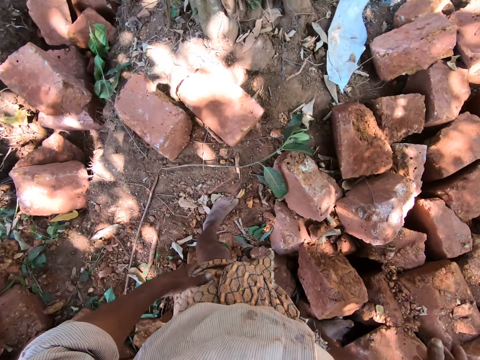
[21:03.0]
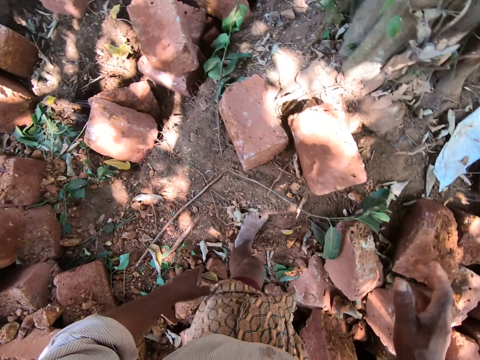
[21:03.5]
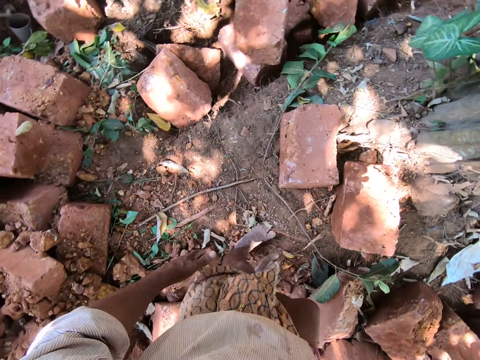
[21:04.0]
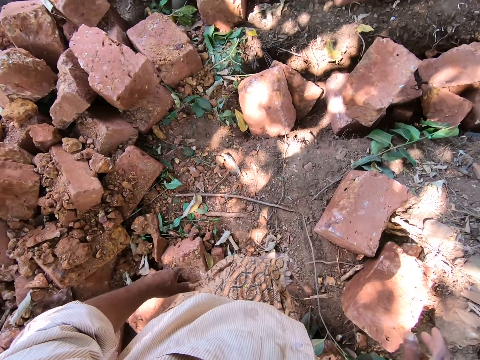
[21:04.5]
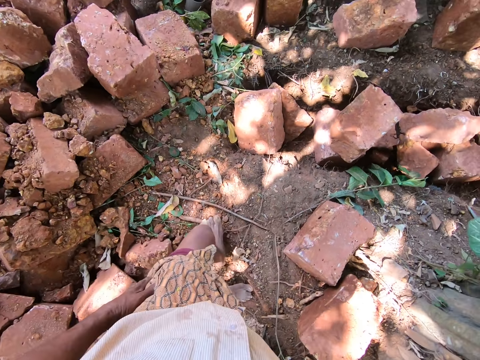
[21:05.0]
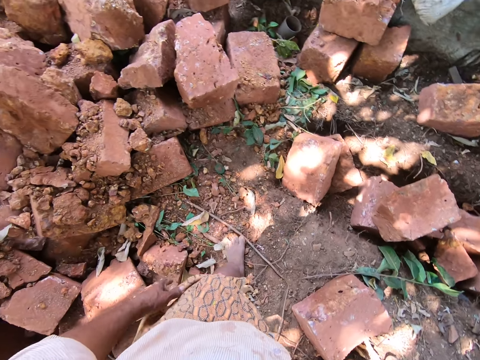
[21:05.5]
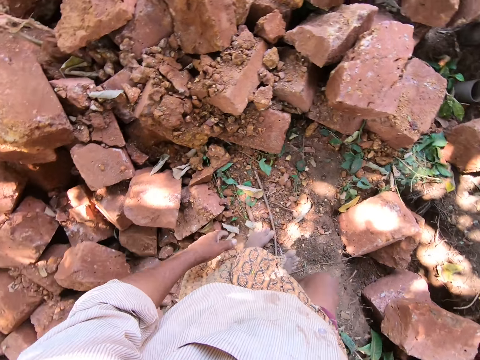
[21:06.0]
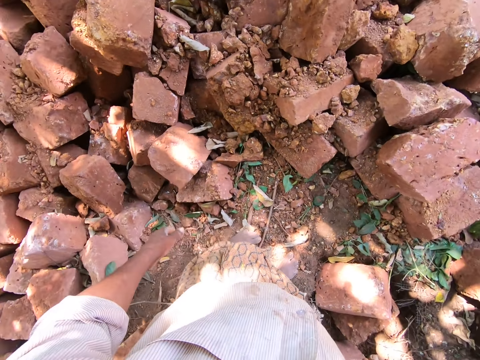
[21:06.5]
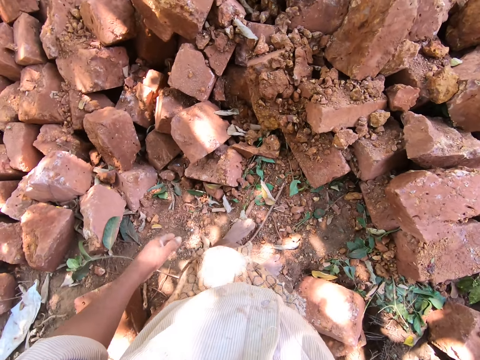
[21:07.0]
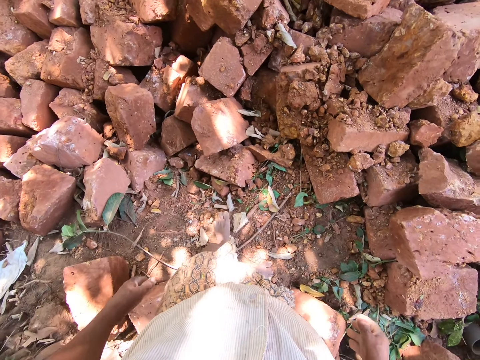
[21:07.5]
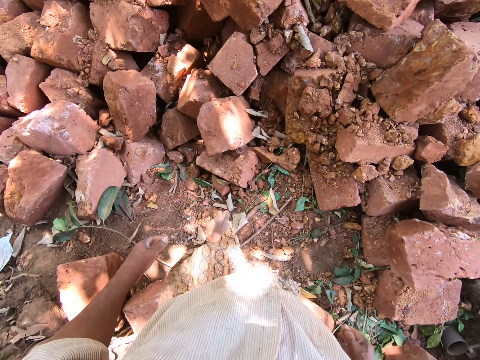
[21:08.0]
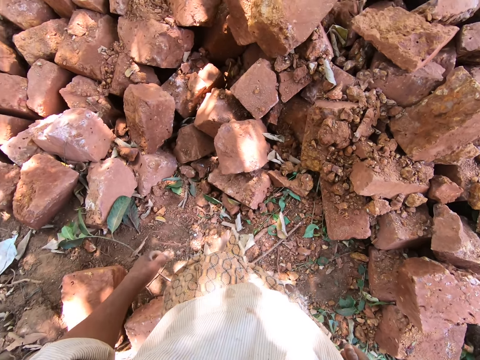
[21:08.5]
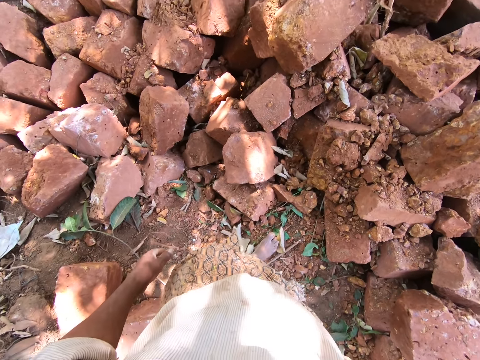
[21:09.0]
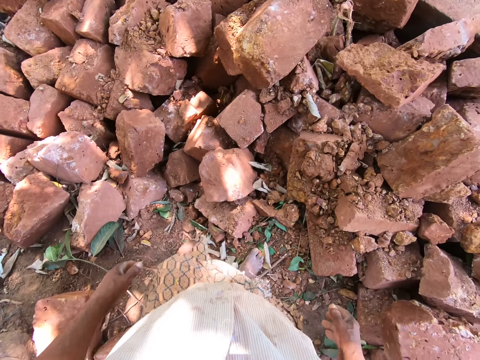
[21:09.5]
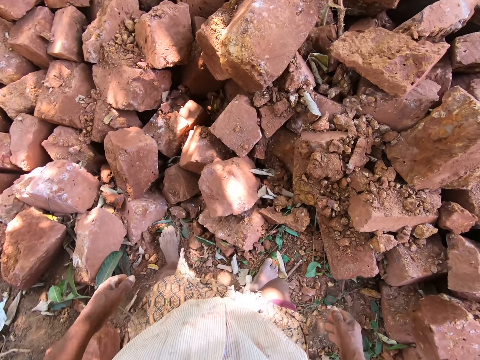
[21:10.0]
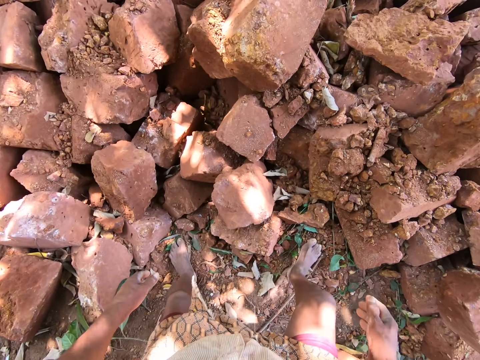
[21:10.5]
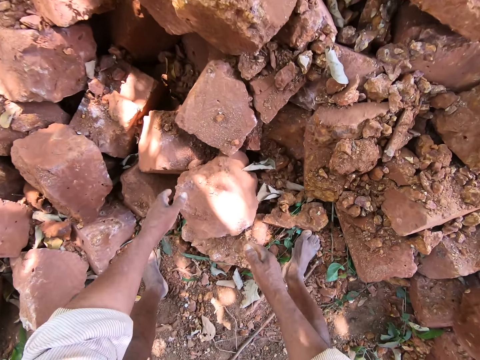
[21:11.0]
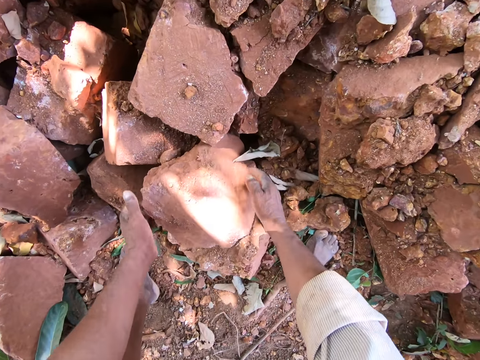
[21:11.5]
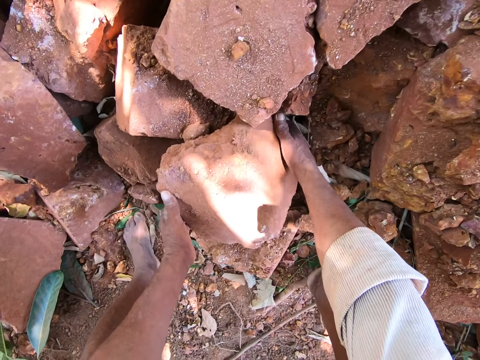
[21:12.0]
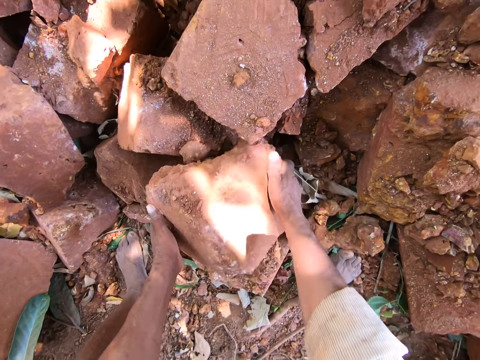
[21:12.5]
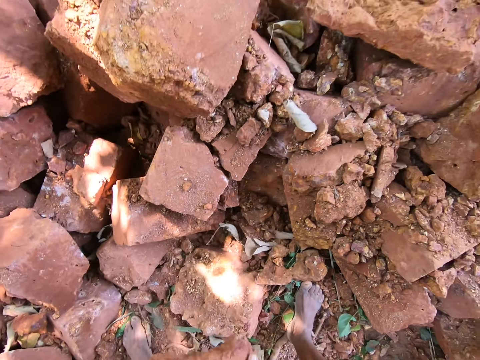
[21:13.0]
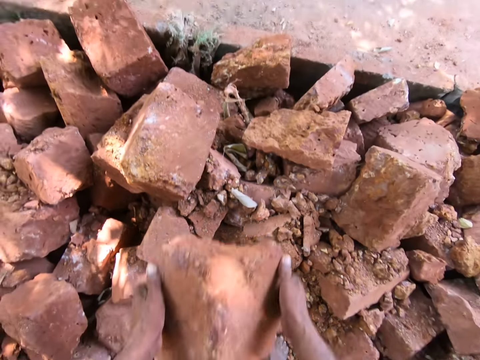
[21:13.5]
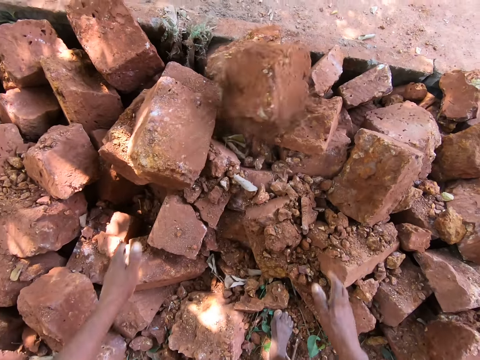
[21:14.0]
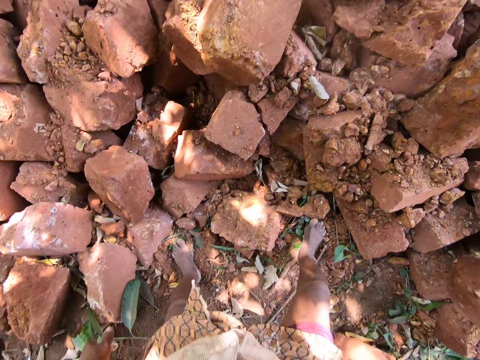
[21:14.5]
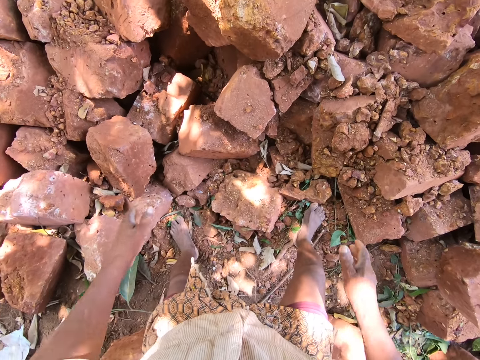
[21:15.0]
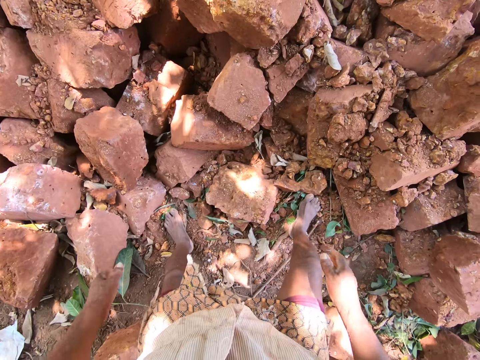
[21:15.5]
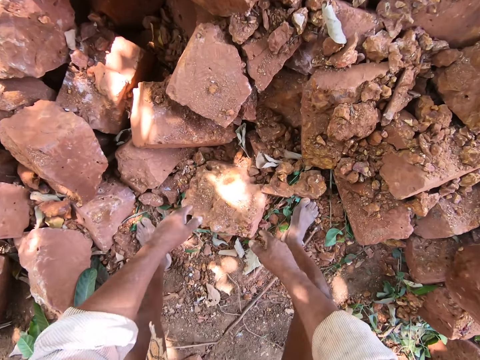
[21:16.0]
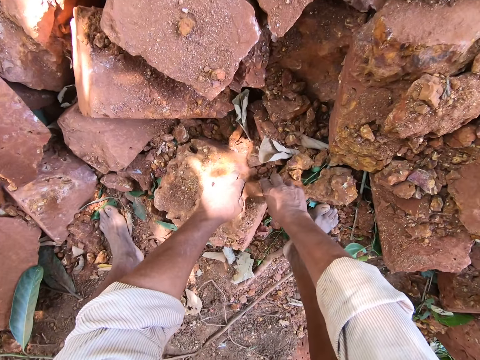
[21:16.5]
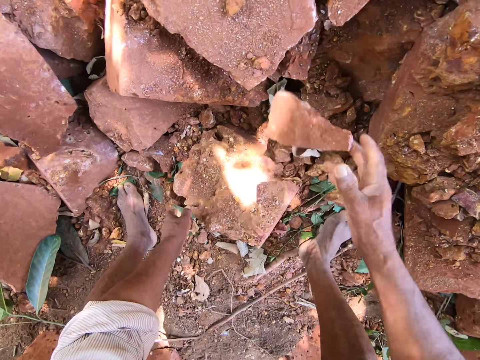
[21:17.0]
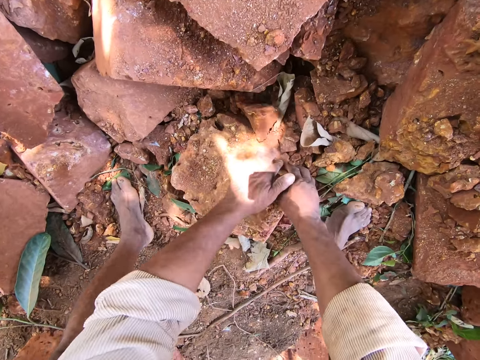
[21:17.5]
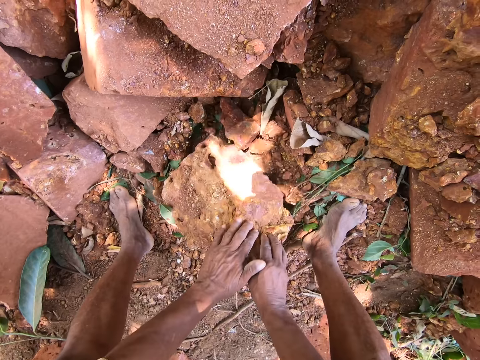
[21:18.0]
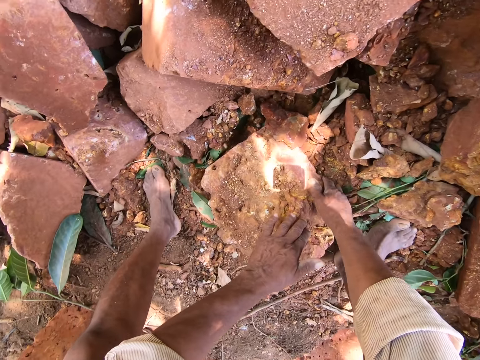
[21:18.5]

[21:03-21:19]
The camera wearer picks up a mud brick from the pile of mud bricks with both hands. He carries the brick. He tosses the mud brick on the pile of mud bricks with both hands. He looks around. He picks up a piece of a mud brick from the pile of mud bricks with his right hand. He carries the brick with his right hand. He tosses the piece of the mud brick on the pile of mud bricks with his right hand. He shifts a mud brick with both hands.

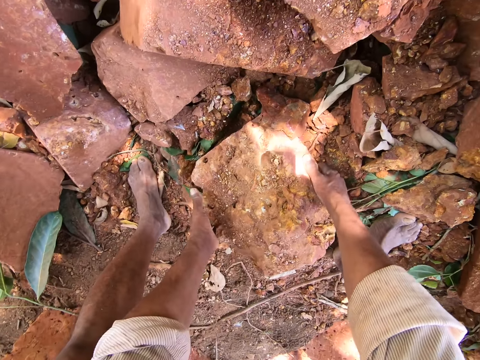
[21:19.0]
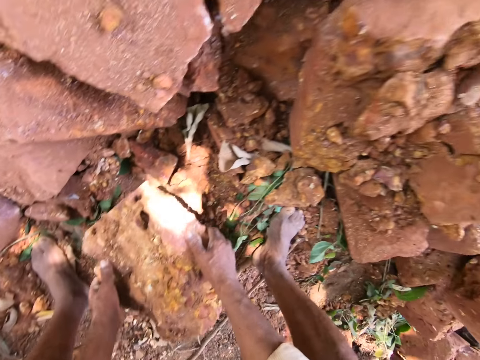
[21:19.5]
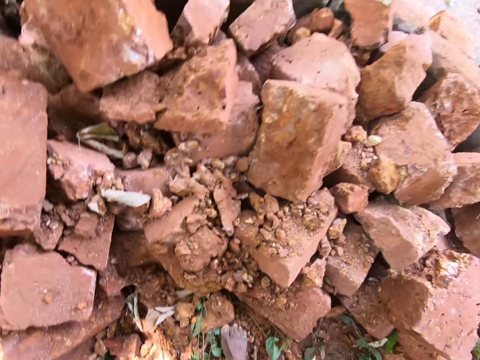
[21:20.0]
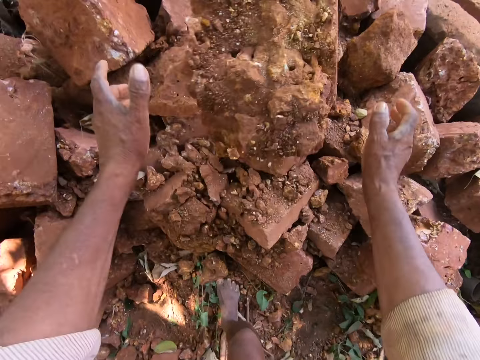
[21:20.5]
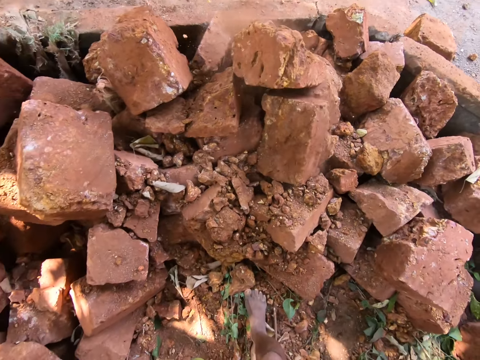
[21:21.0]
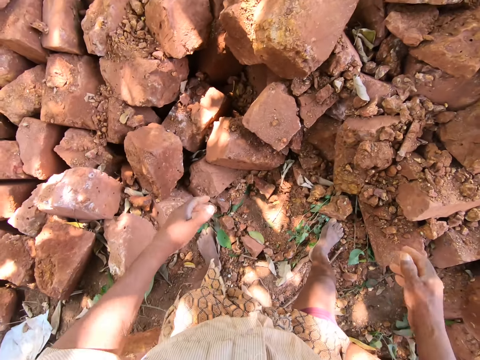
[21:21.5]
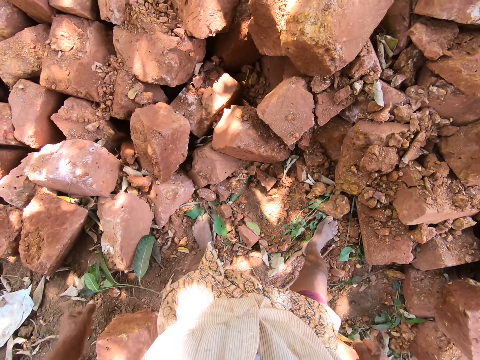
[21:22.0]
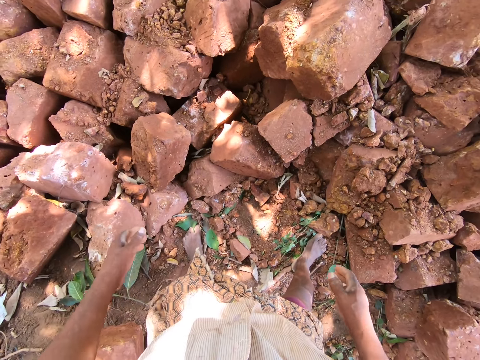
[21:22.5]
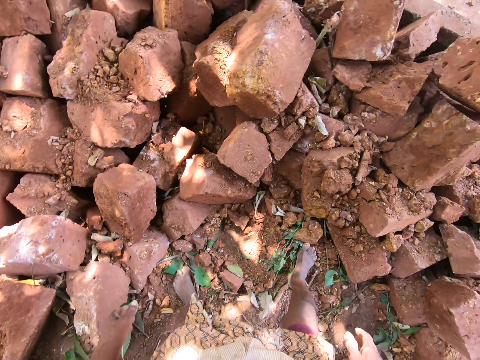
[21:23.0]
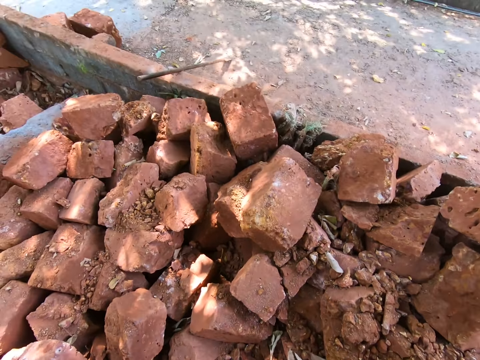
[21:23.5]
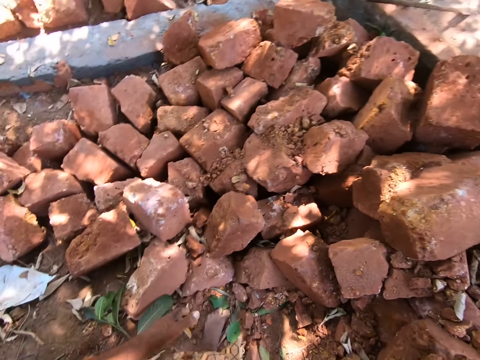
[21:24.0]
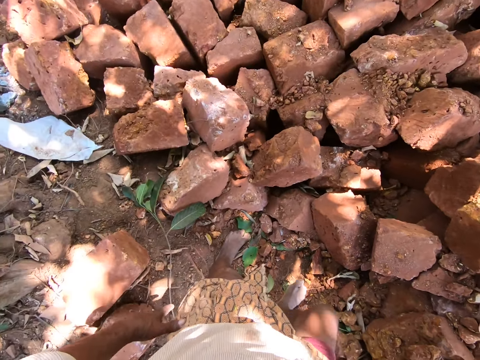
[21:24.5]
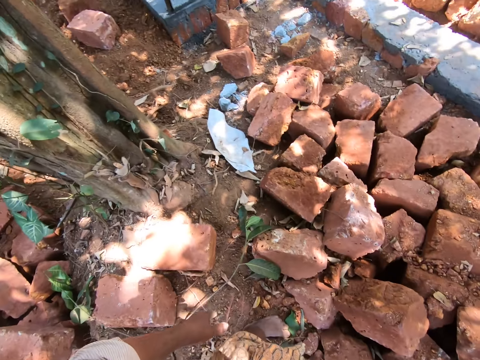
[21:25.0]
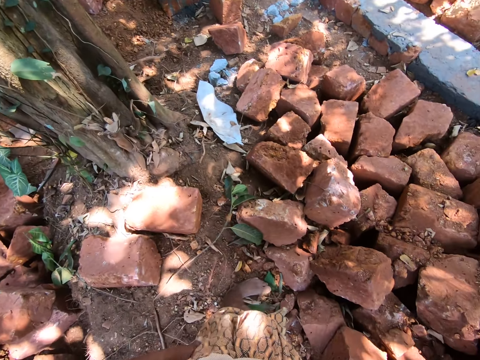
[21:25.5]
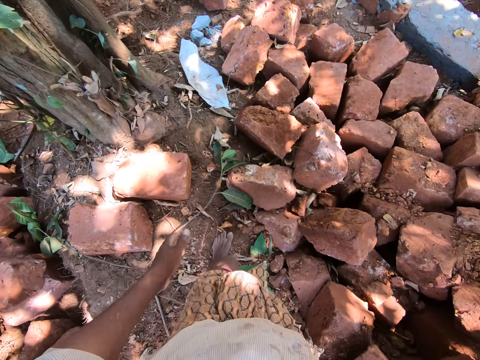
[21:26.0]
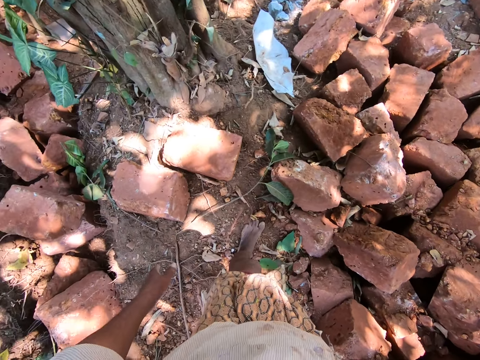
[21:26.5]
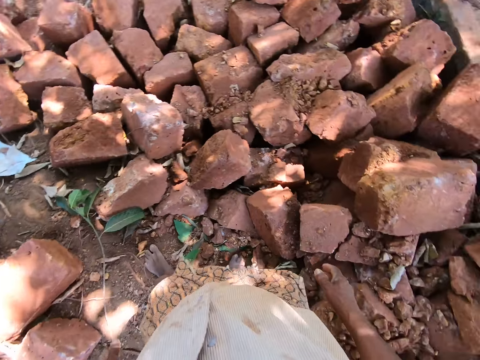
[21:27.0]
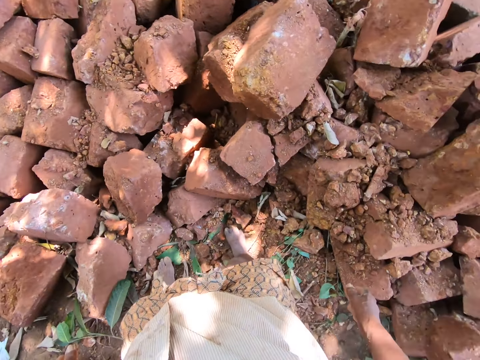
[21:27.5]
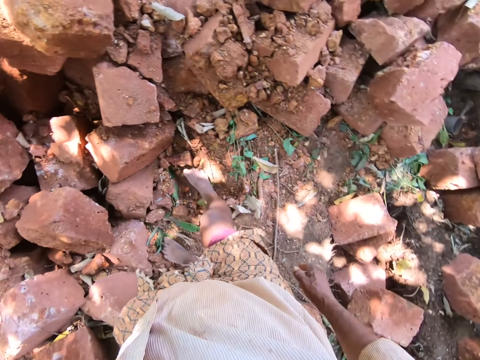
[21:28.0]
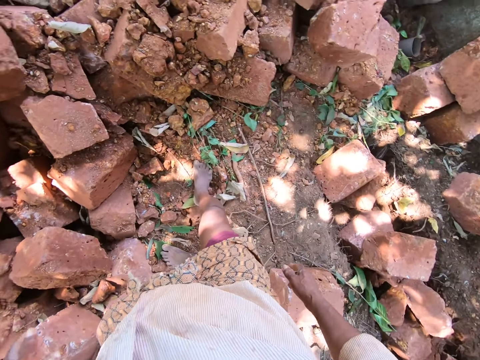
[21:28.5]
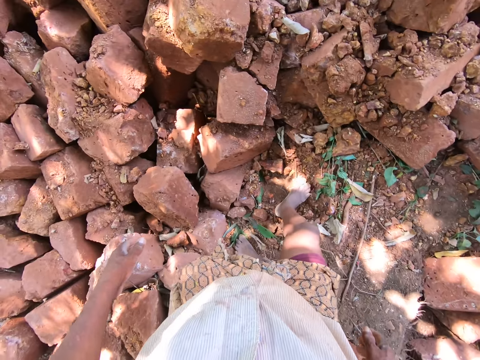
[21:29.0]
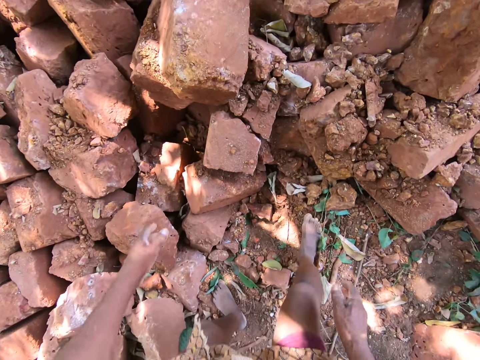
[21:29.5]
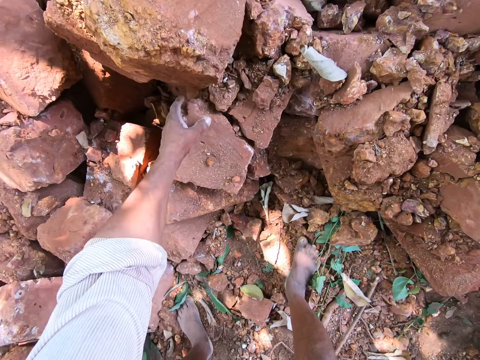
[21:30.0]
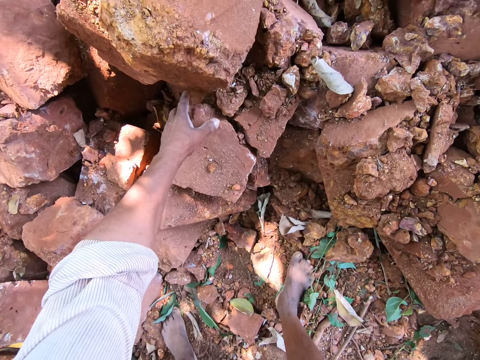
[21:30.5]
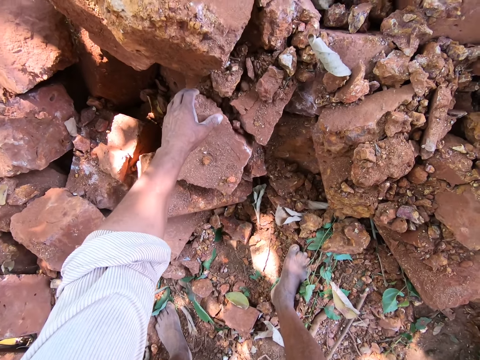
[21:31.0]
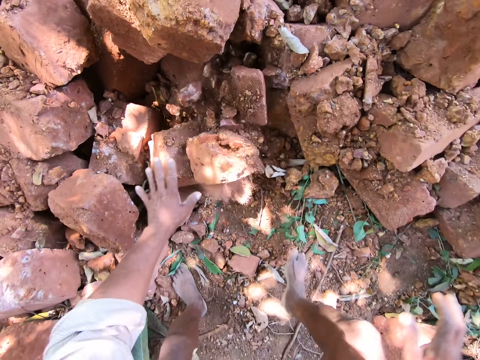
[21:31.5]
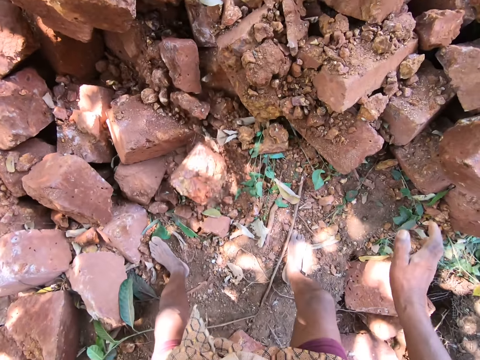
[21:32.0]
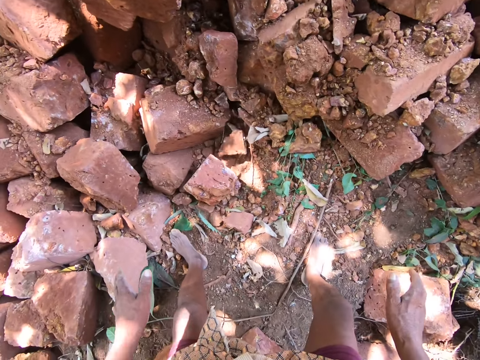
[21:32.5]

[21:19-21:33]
The camera wearer picks up the mud brick from the pile of mud bricks with both hands. They carry the brick. They toss the mud brick on the pile of mud bricks with both hands. They look around. They shift a mud brick in the pile of mud bricks with both hands. They hold the brick with the left hand.
